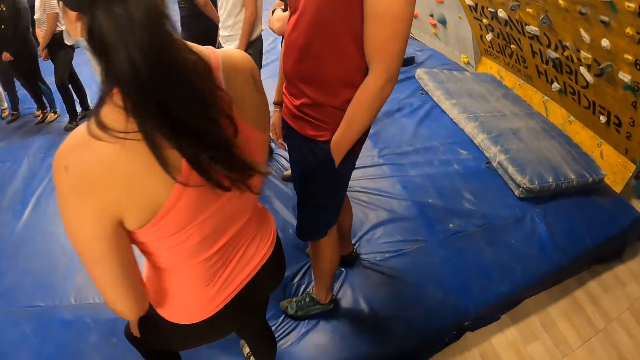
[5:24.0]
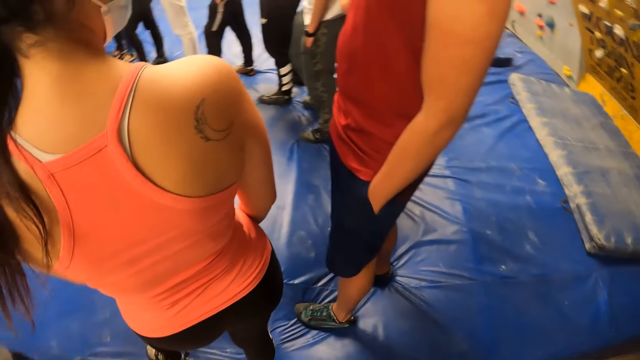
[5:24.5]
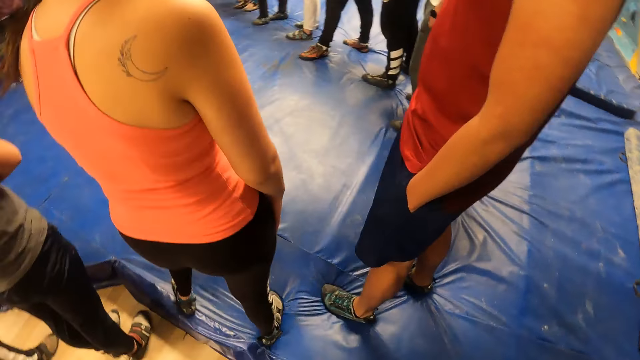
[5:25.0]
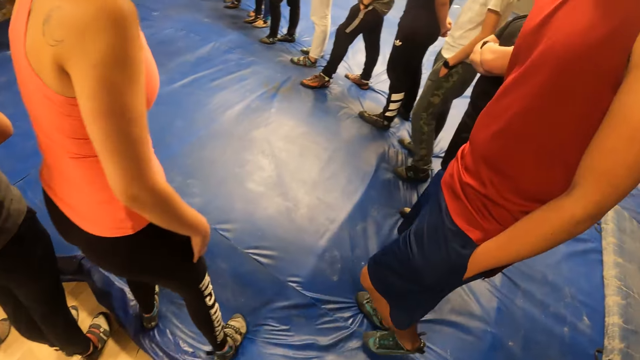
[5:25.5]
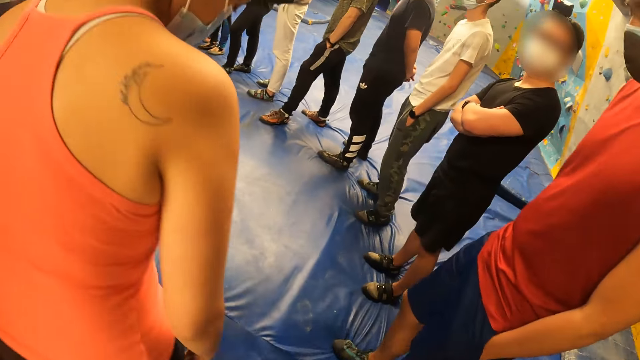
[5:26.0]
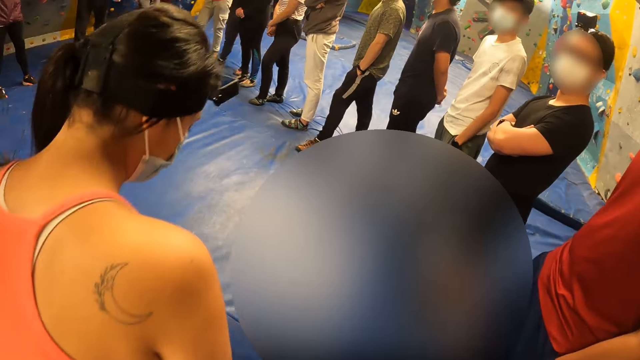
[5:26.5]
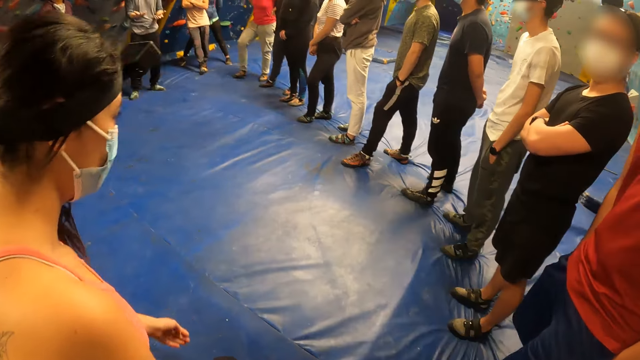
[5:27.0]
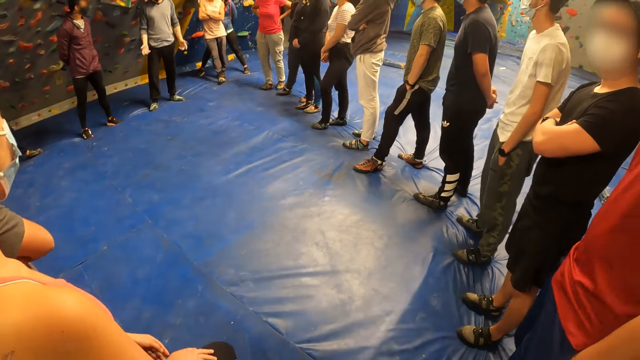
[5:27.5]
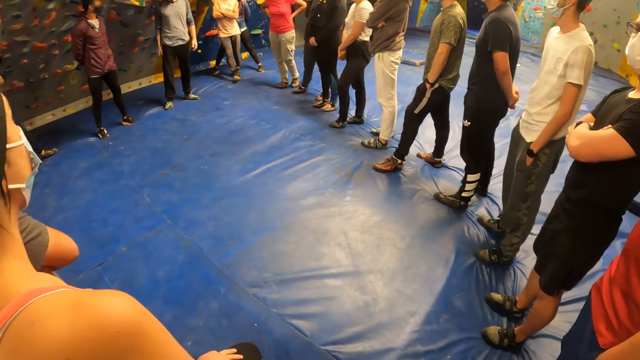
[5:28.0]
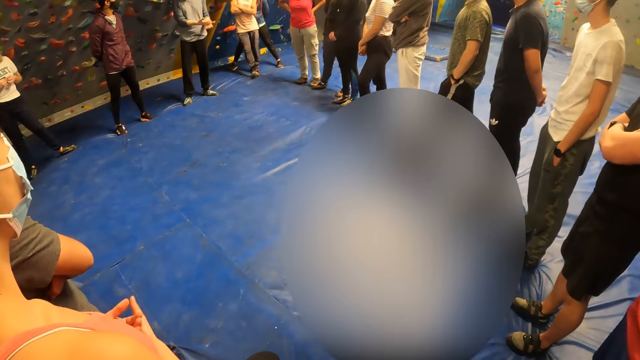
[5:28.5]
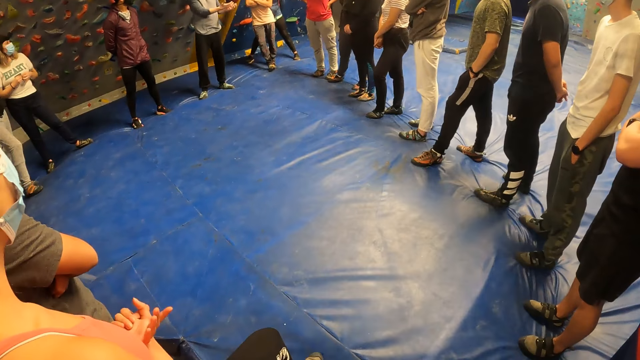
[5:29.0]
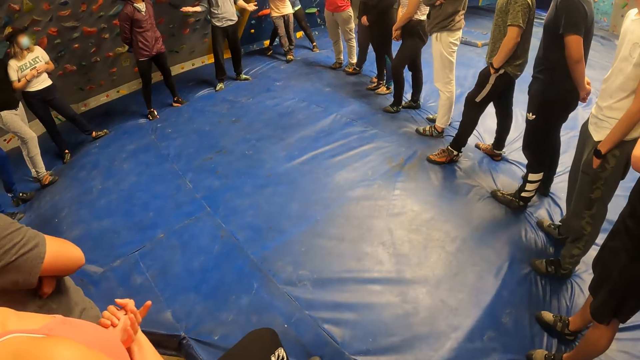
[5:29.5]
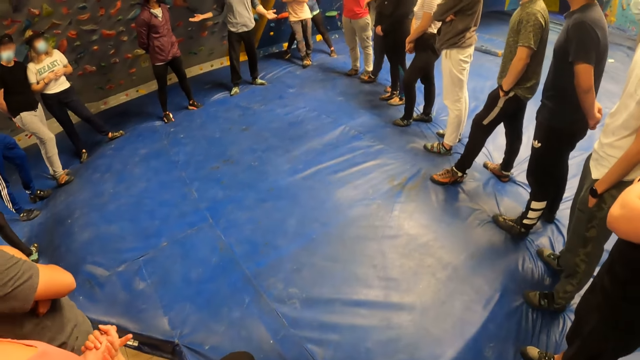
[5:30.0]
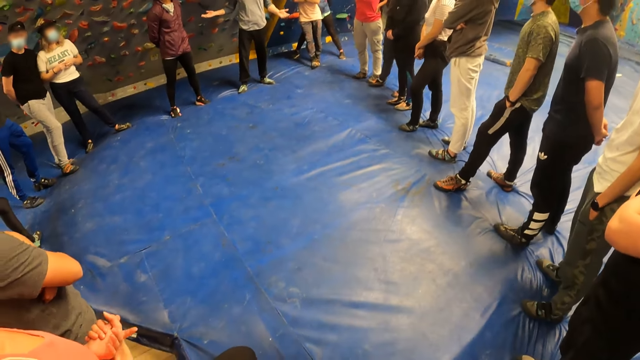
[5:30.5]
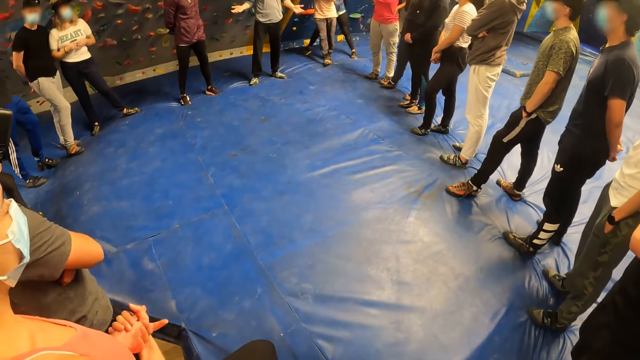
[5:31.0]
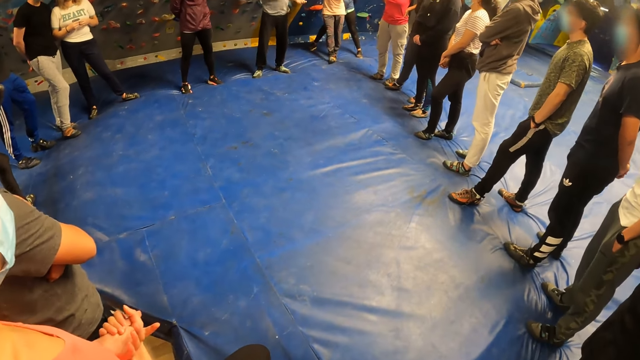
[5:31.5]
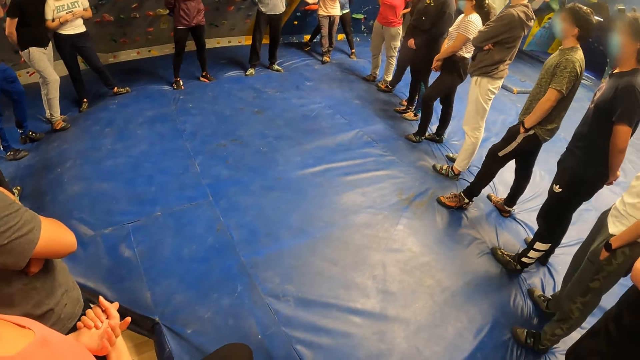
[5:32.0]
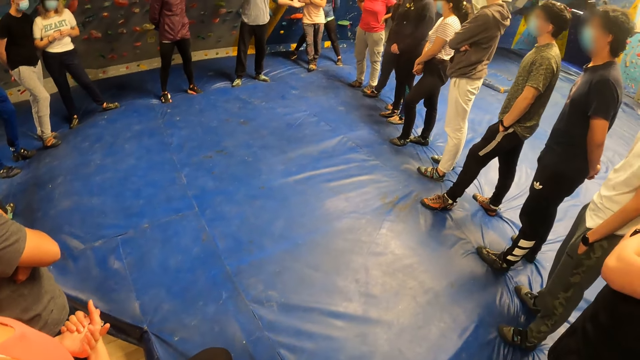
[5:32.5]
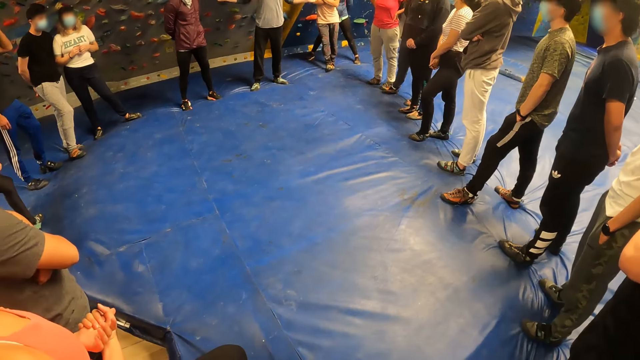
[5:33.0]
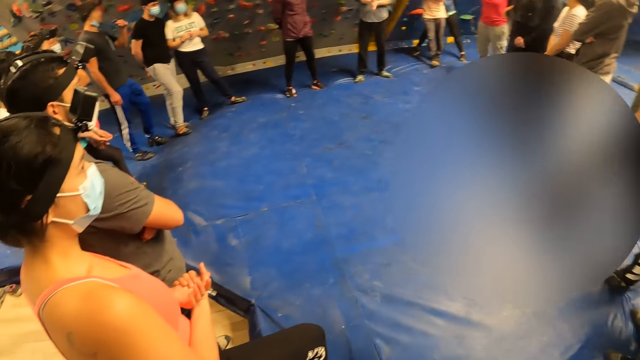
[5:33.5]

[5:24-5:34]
The camera wearer looks around.

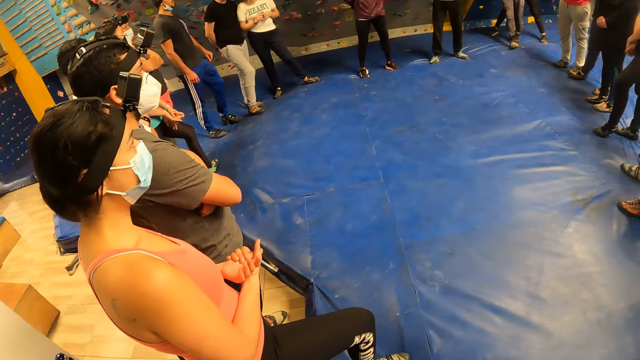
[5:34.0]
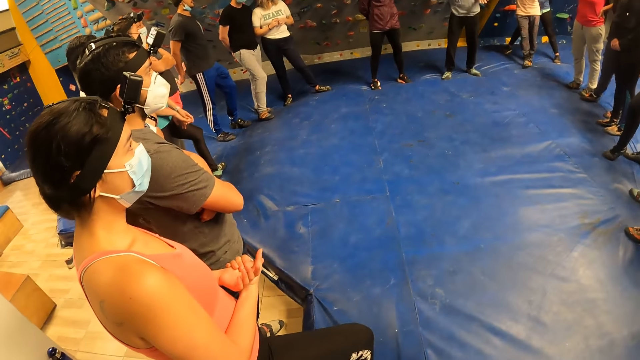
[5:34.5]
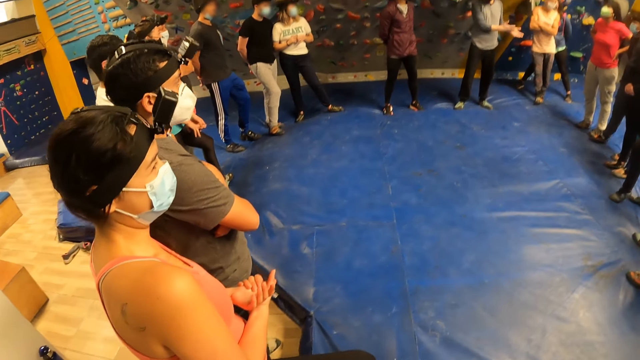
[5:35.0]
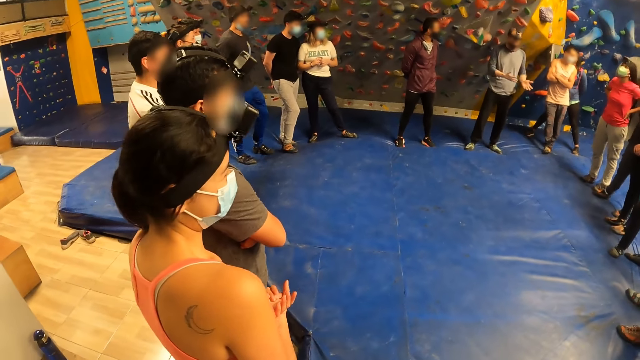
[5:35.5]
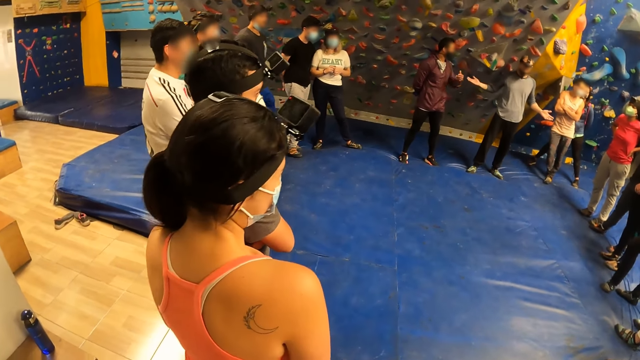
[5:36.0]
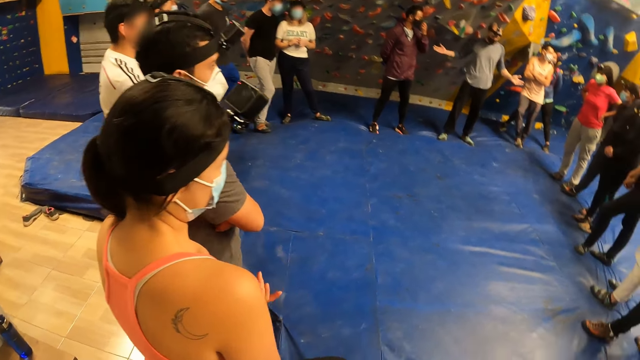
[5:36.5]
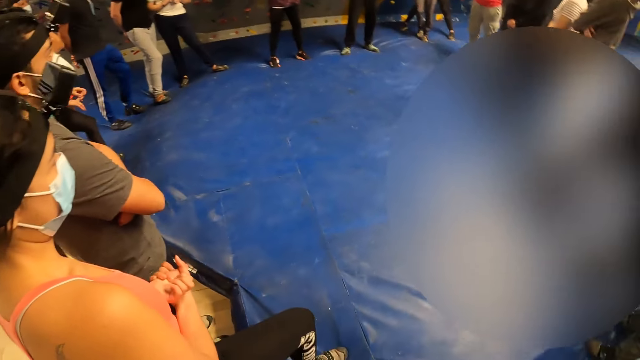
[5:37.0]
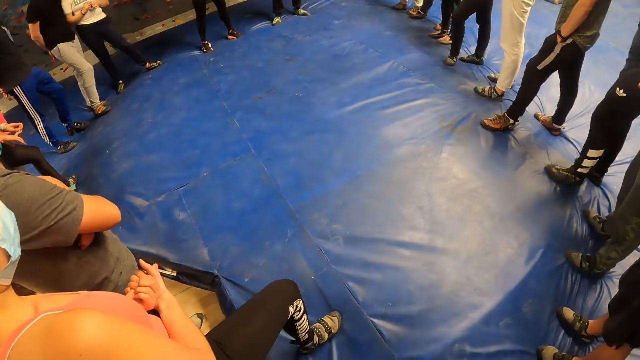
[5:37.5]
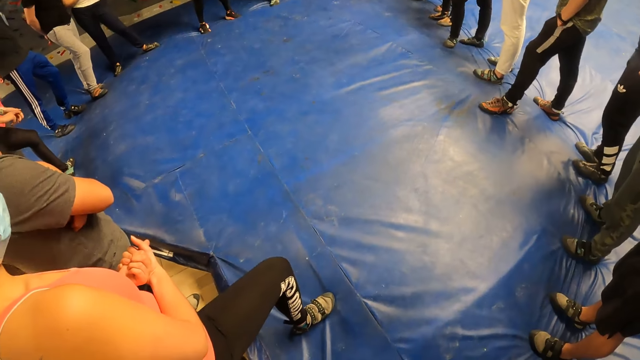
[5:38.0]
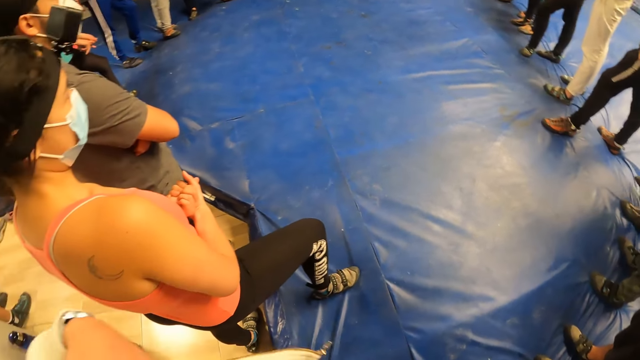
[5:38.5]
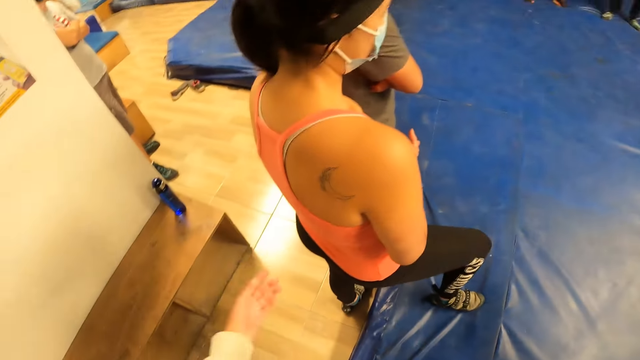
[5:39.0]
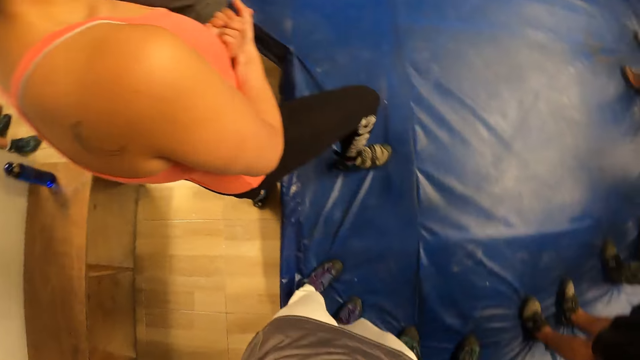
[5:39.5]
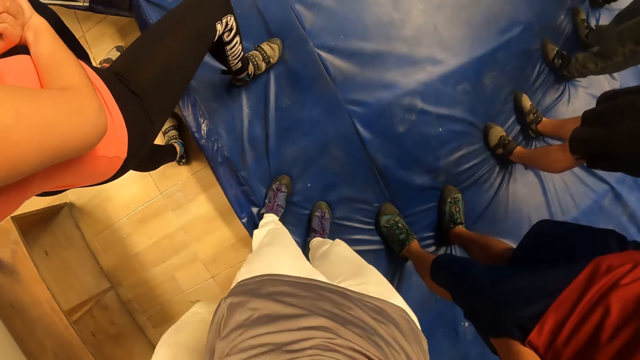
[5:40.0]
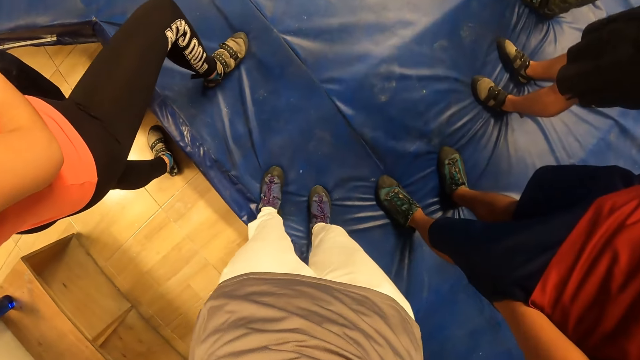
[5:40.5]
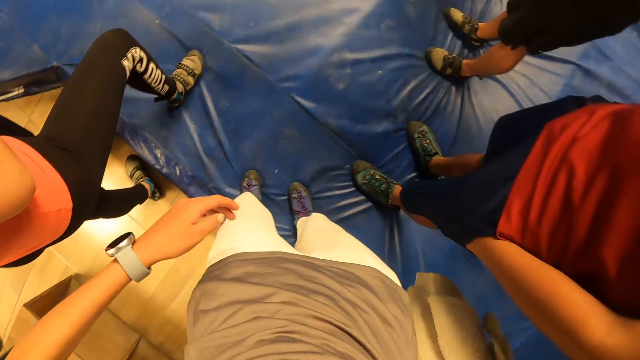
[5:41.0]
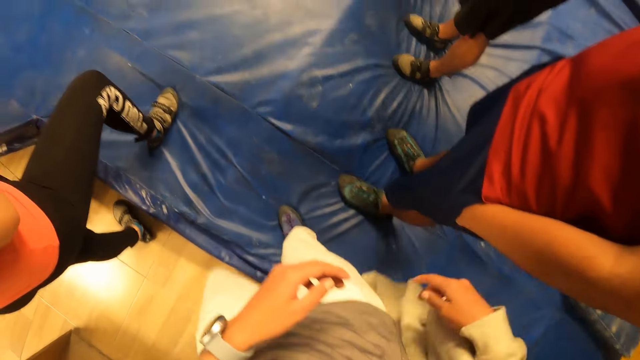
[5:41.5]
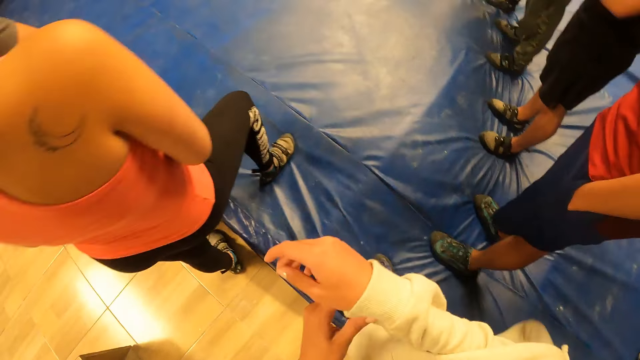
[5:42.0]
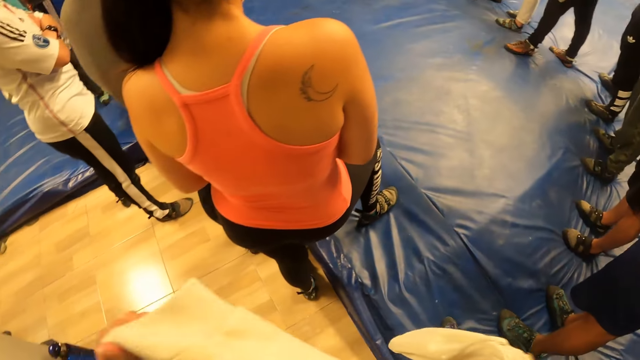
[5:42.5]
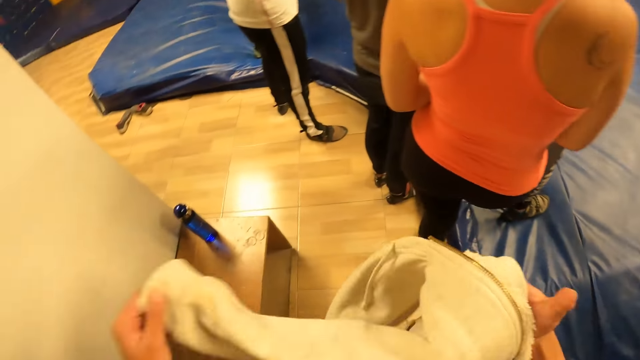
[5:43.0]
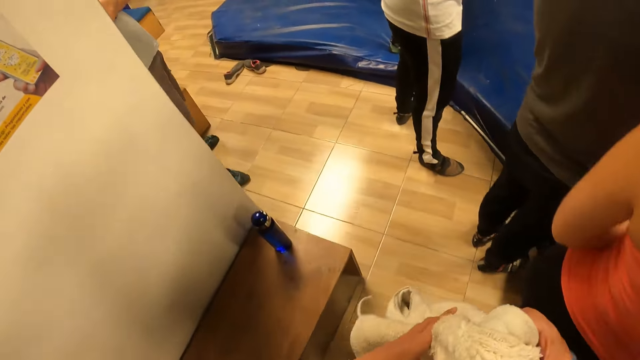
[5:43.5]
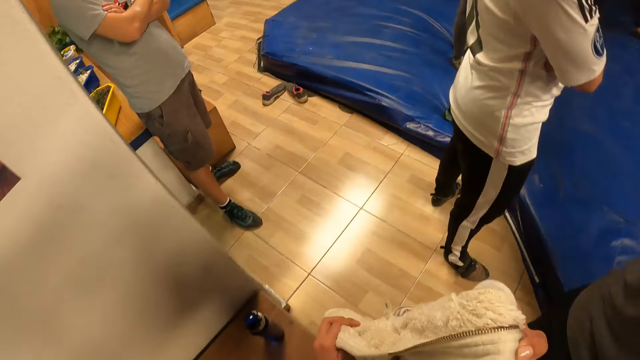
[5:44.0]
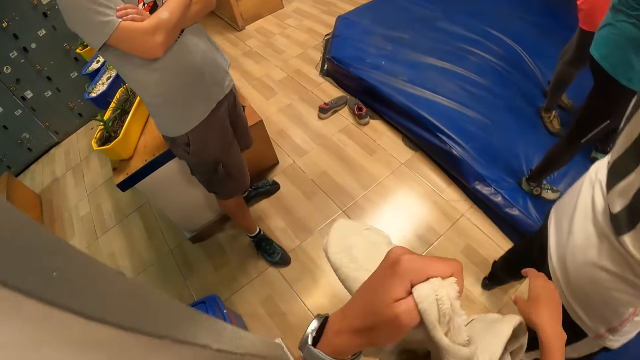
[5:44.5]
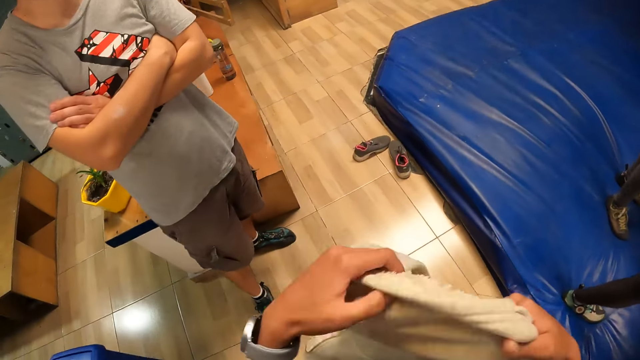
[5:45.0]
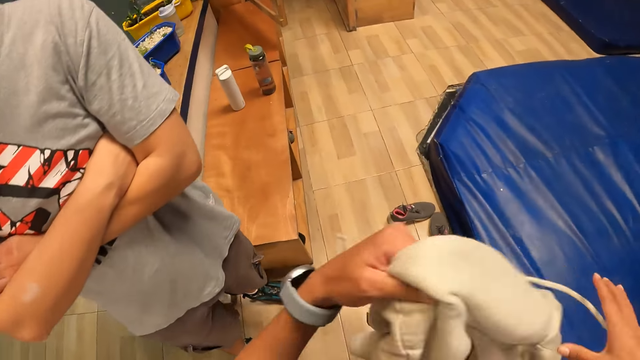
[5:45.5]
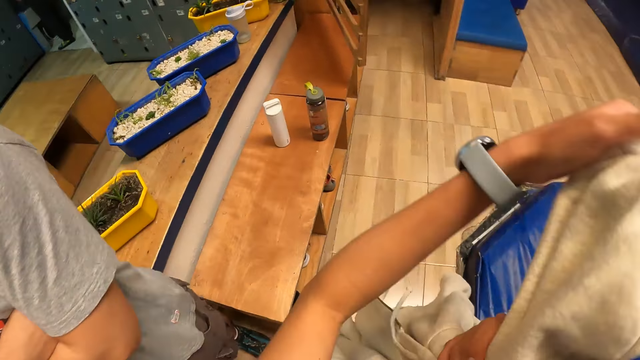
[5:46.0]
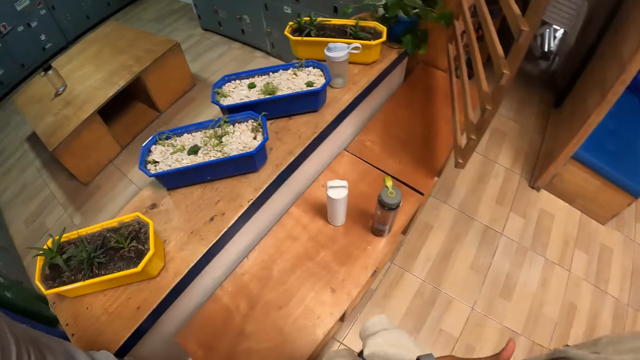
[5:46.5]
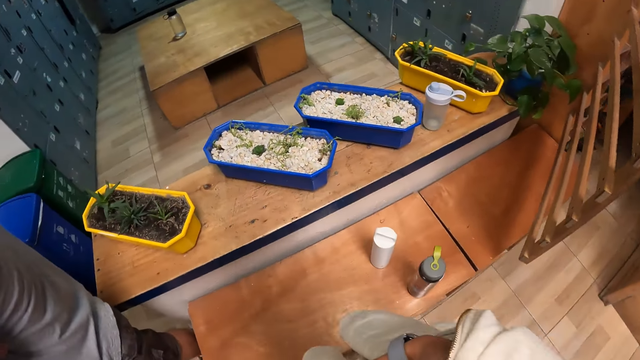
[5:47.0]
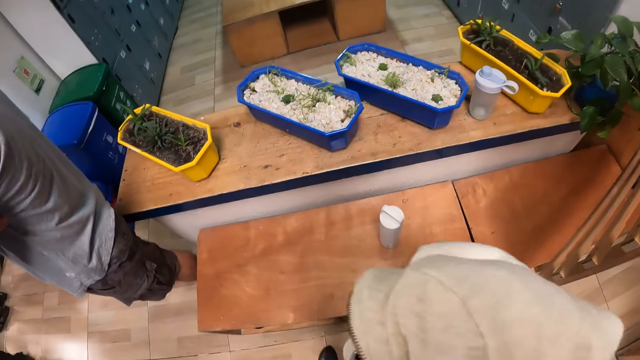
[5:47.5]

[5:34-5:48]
A person addresses the people. The camera wearer looks around. He takes off a jacket from his body with his left hand. He takes off the jacket from his body with his left hand again. He takes his left hand off the jacket and holds the jacket with his left hand. He walks around. He takes his right hand off the jacket, holds the jacket with his right hand, takes his right hand off the jacket and holds the jacket with his left hand. He folds the jacket with both hands.
